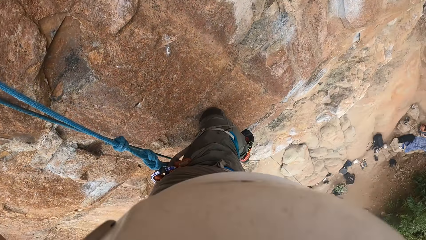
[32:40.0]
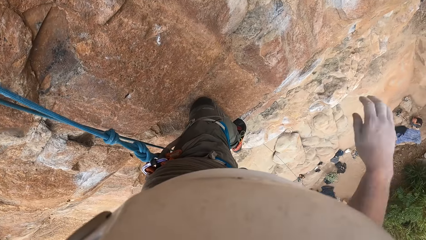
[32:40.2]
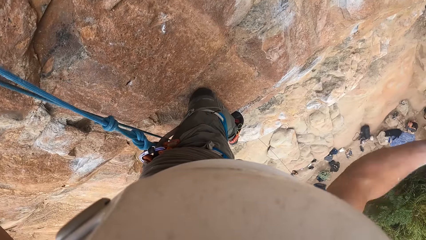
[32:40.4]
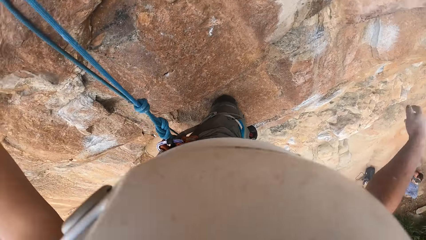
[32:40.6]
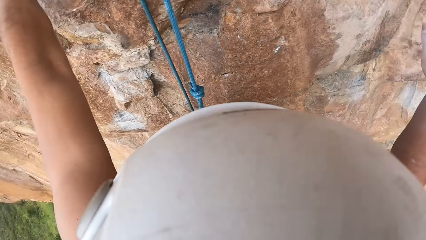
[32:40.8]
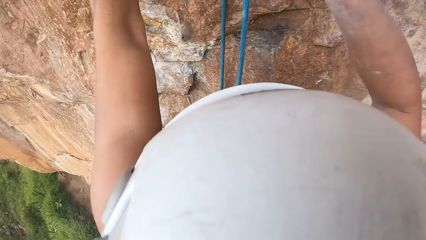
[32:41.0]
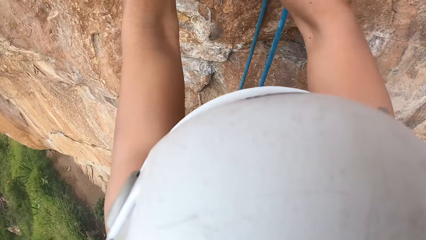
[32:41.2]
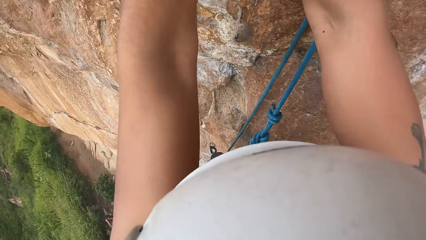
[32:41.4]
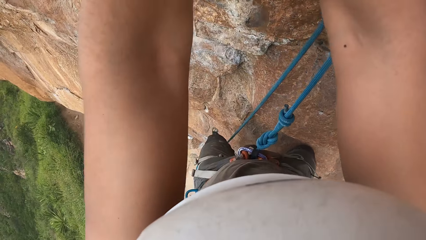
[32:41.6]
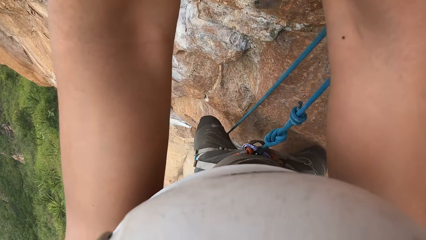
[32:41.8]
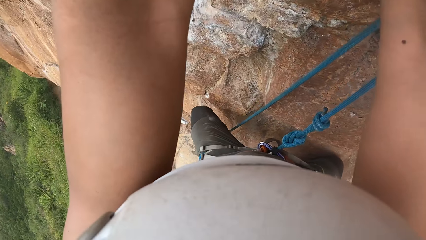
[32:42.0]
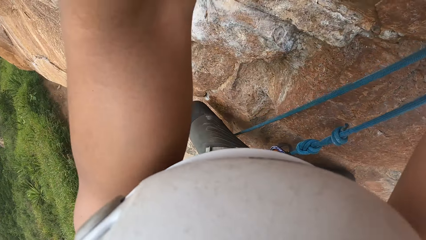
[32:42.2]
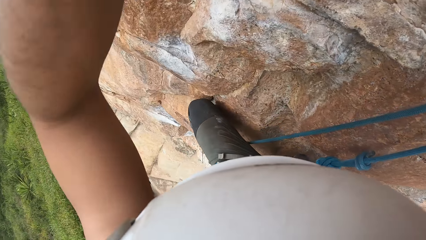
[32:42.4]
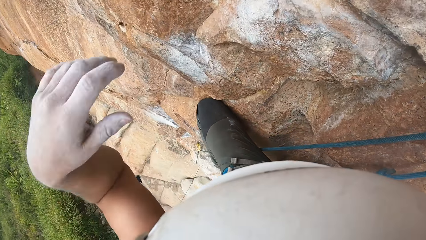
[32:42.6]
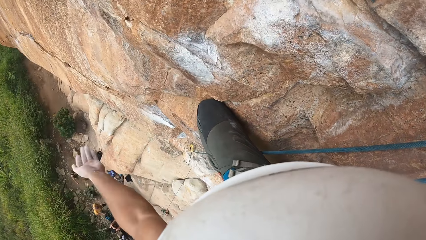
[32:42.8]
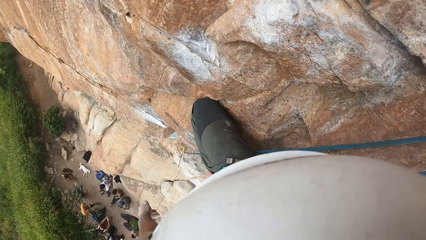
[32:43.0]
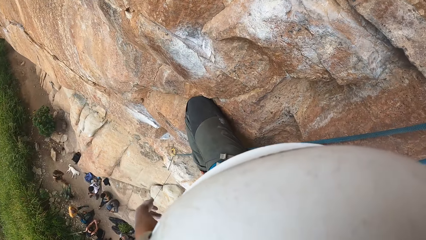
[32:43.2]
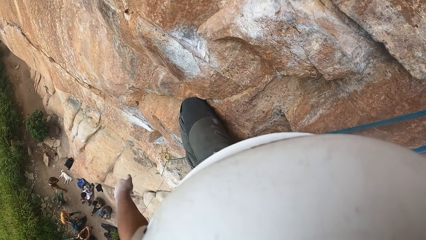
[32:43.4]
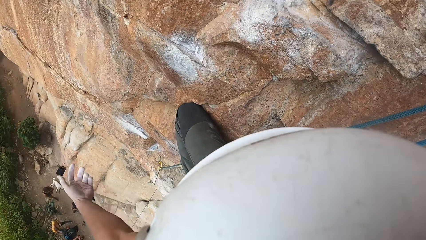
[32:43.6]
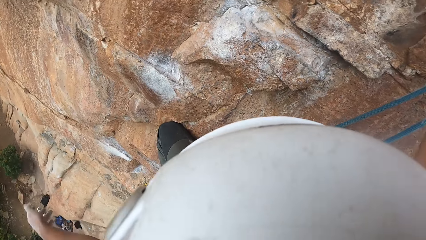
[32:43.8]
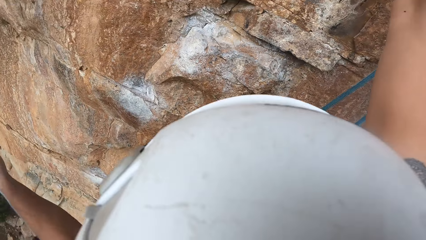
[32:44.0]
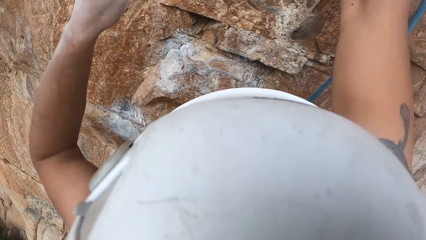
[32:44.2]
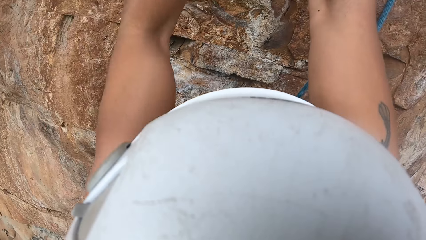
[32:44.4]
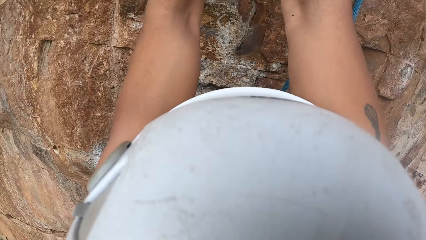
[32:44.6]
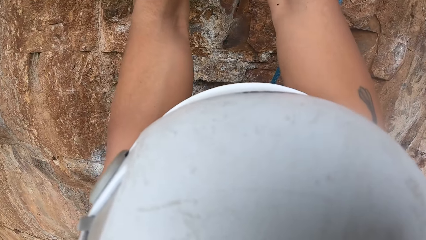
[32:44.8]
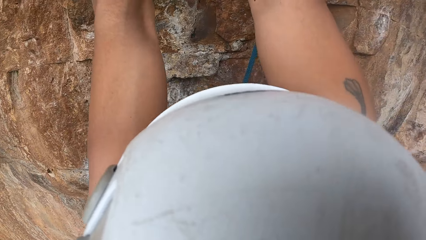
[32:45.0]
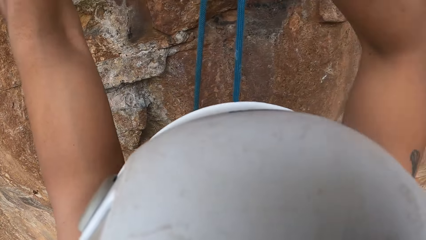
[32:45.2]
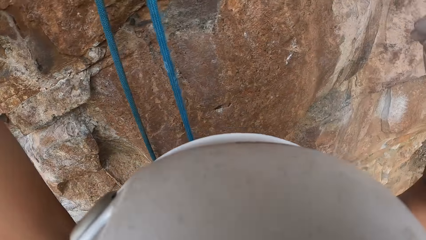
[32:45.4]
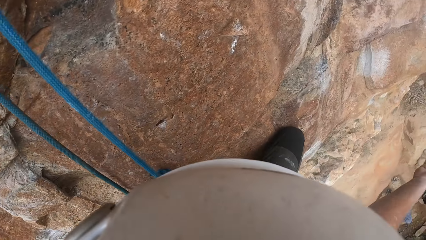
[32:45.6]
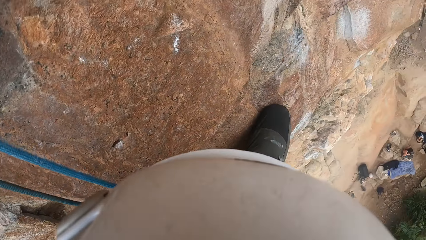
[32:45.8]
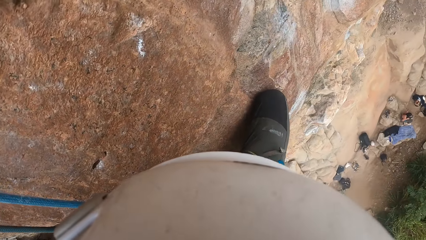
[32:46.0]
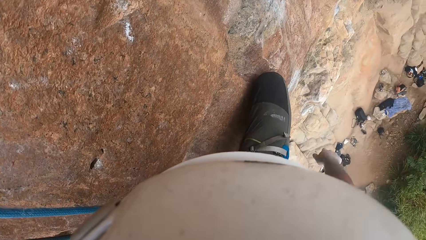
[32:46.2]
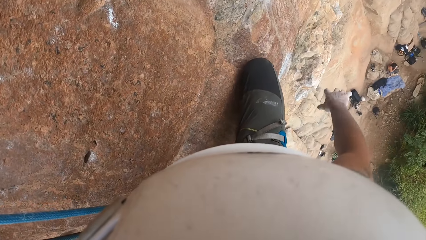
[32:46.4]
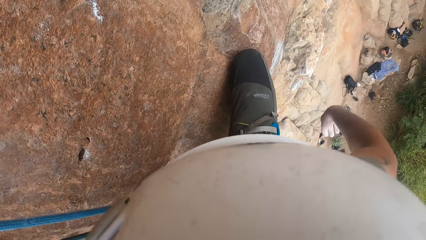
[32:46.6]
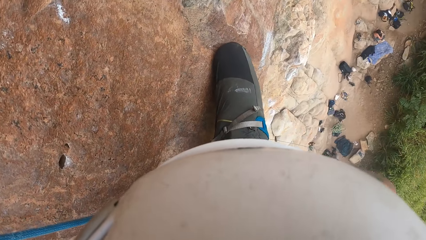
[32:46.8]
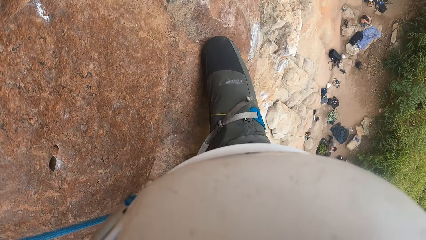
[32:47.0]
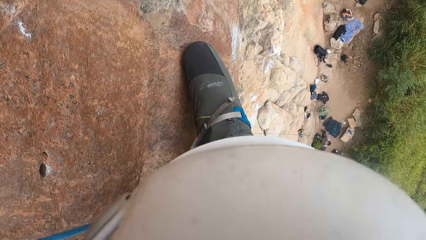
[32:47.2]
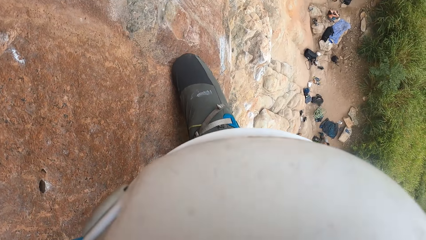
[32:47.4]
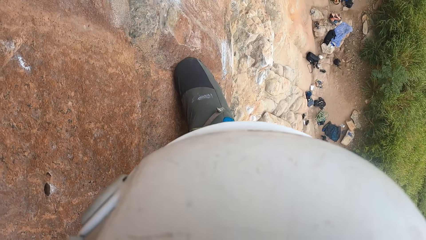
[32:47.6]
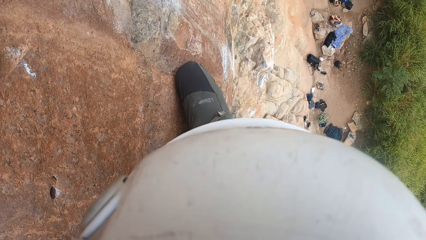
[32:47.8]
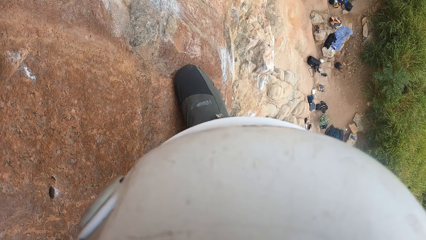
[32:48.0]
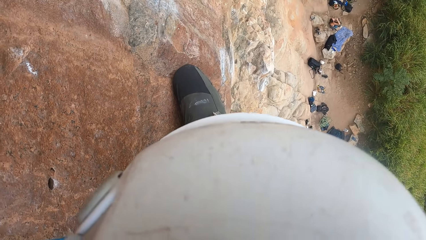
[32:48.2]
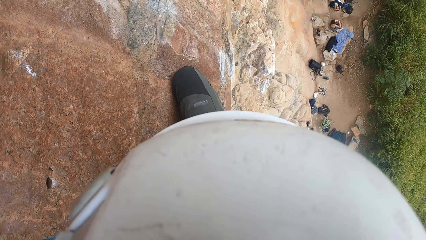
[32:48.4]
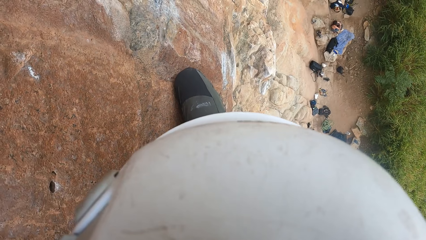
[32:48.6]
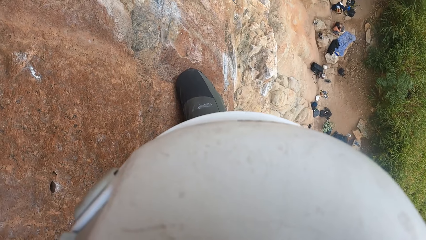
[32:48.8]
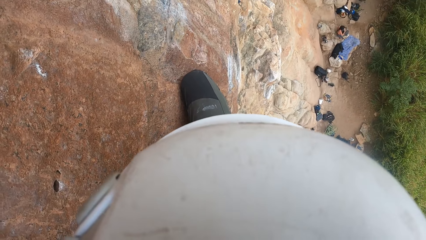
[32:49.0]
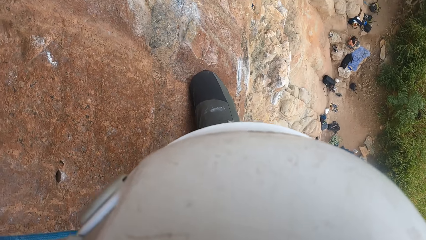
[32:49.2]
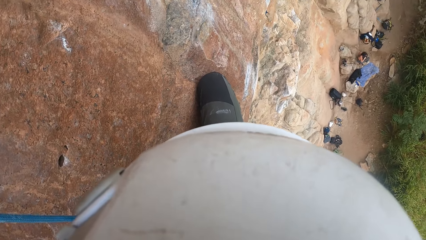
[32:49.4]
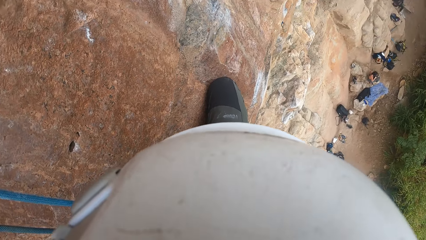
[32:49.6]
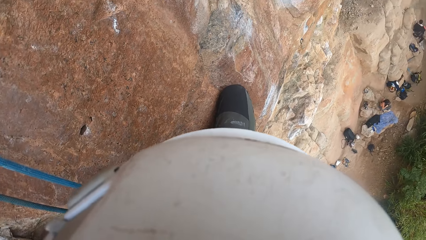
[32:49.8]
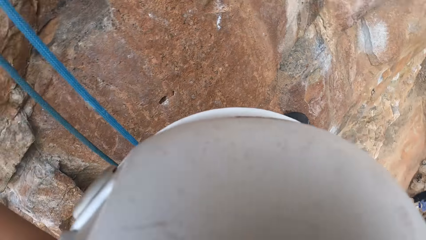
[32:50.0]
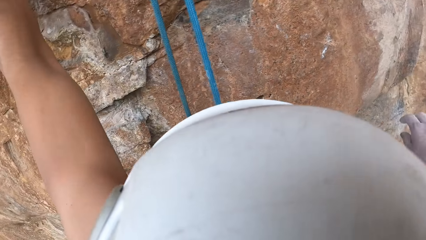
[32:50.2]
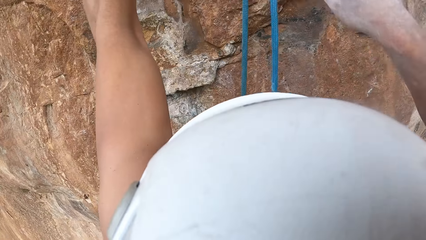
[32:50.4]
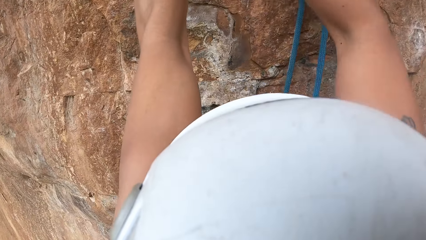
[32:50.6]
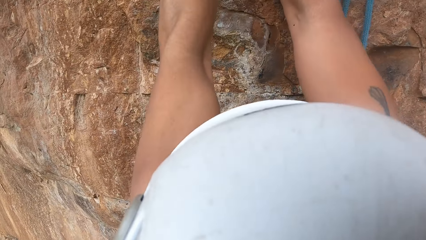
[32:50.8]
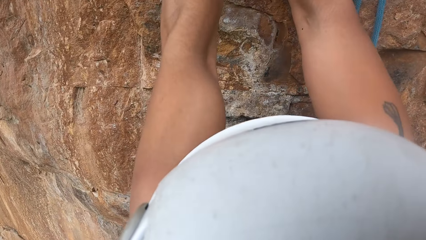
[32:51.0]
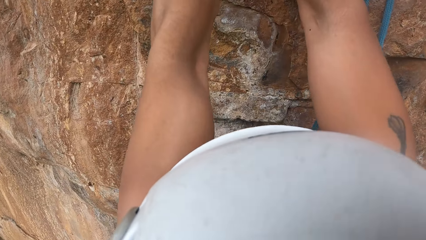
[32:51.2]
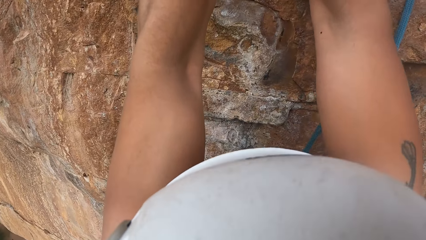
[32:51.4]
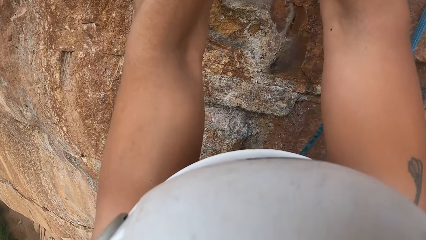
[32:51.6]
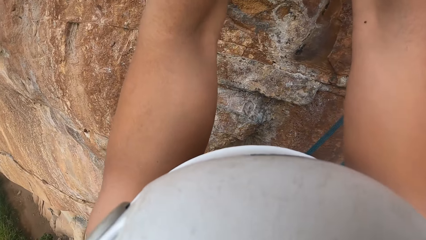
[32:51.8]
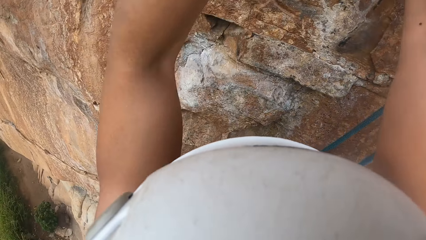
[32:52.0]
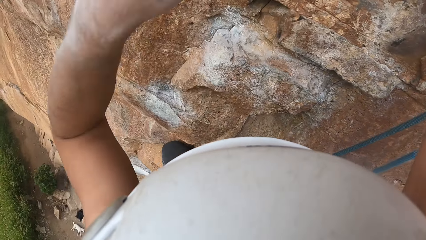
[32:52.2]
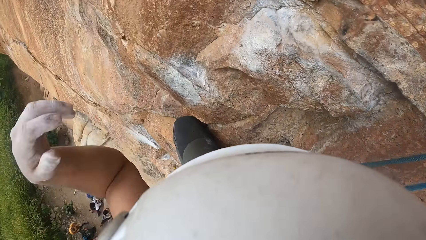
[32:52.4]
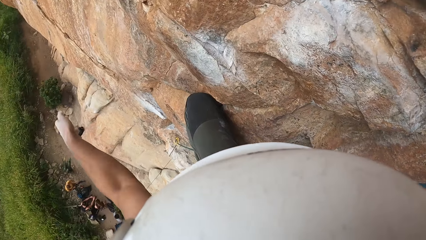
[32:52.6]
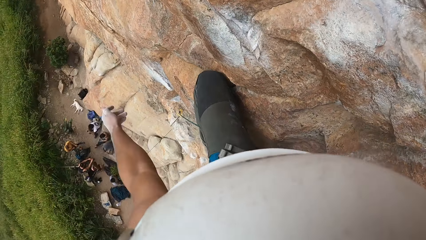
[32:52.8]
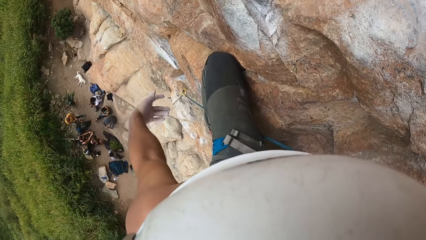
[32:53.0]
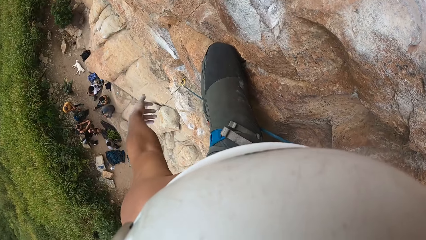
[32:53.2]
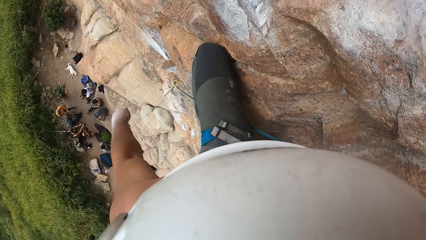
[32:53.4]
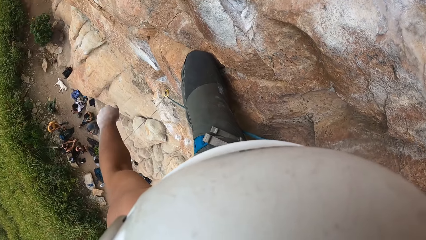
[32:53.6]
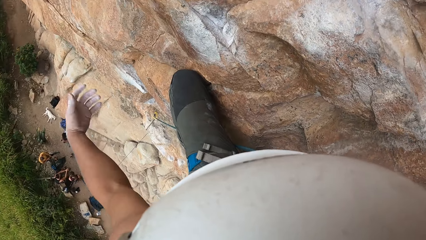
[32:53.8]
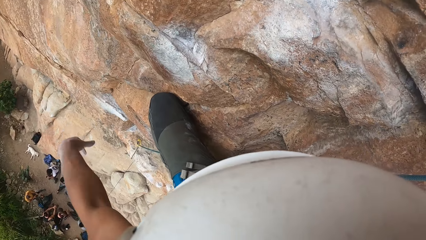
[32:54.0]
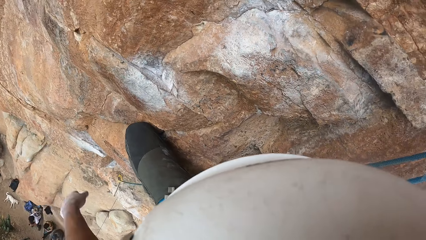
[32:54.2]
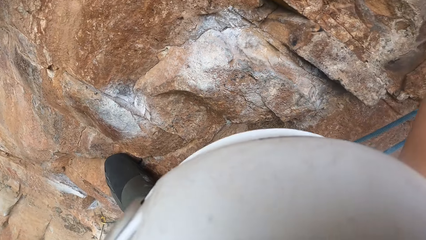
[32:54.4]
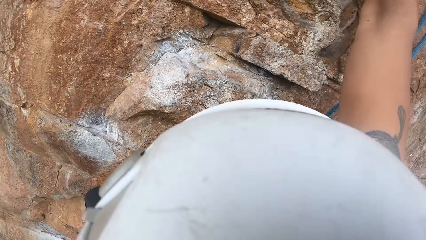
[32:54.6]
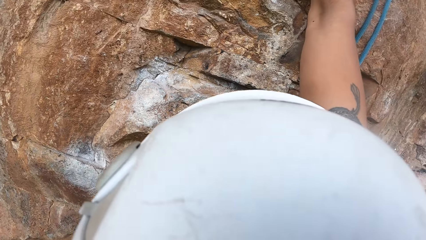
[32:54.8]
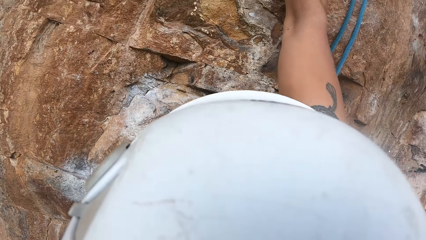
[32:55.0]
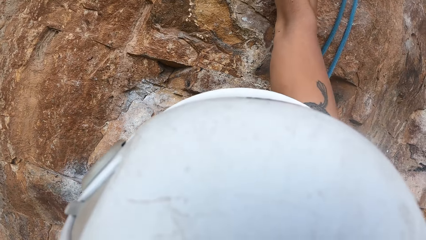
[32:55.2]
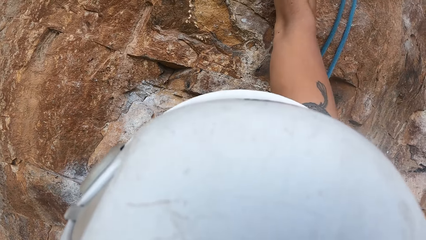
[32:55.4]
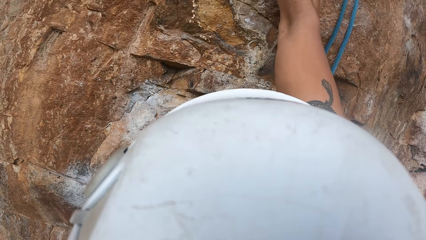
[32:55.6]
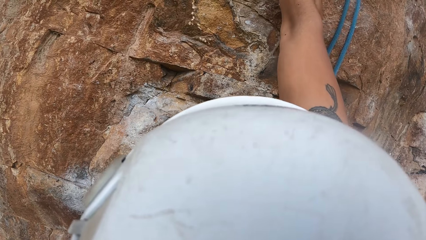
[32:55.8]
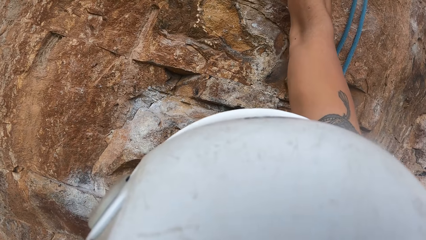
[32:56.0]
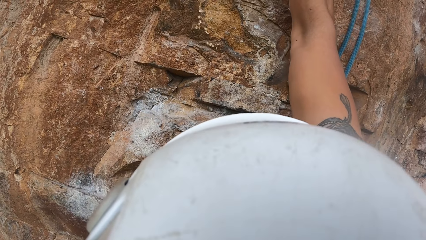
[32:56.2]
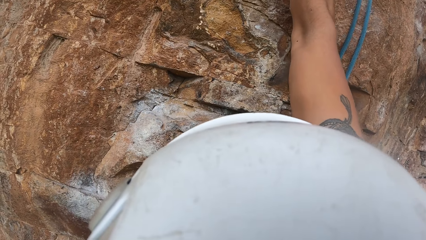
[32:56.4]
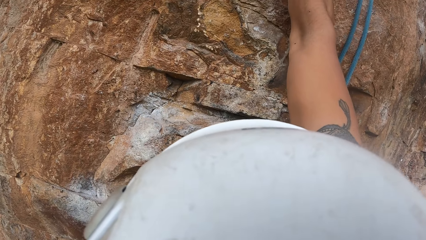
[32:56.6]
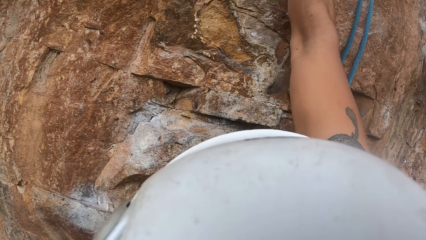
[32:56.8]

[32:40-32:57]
The camera wearer holds the rock with both hands. They shake the left hand. They hold the rock with both hands. They shake the right hand. They hold the rock with both hands. They shake the left hand.
